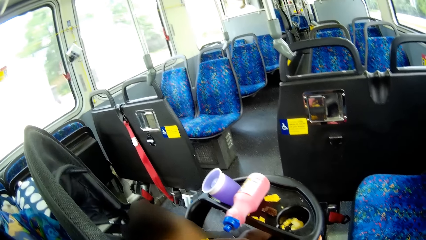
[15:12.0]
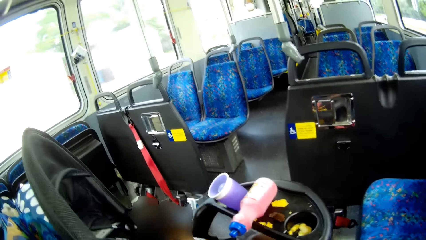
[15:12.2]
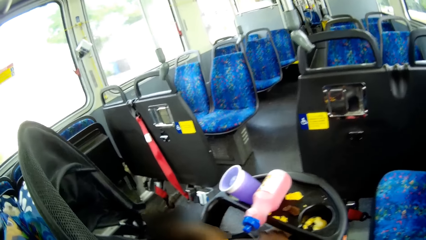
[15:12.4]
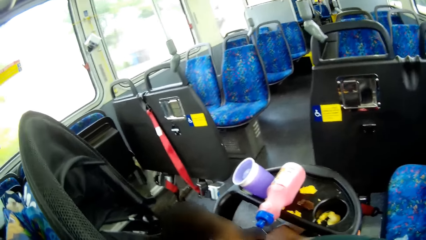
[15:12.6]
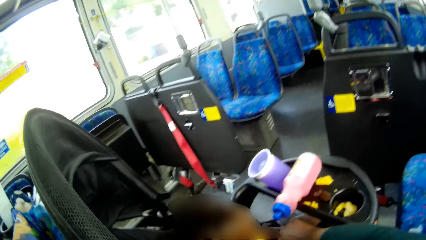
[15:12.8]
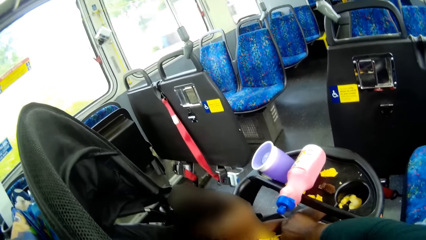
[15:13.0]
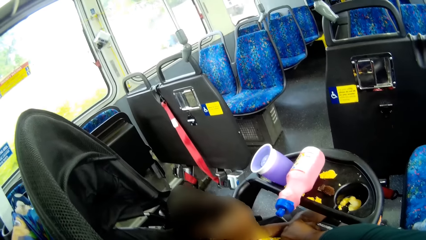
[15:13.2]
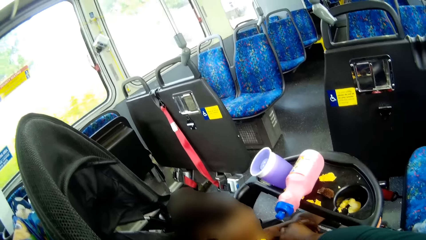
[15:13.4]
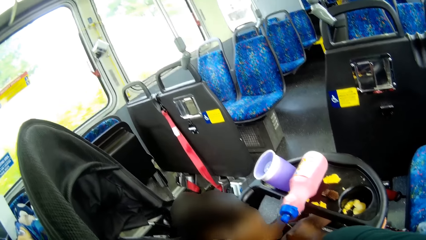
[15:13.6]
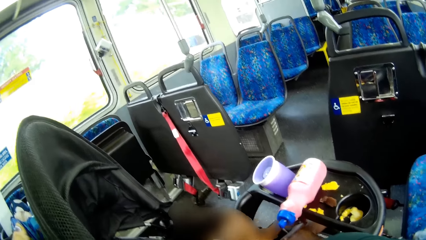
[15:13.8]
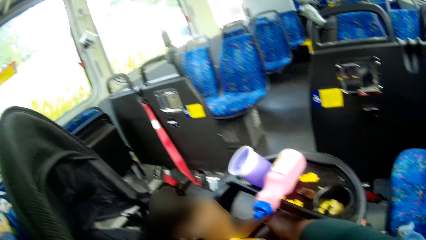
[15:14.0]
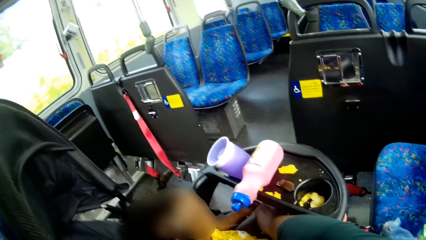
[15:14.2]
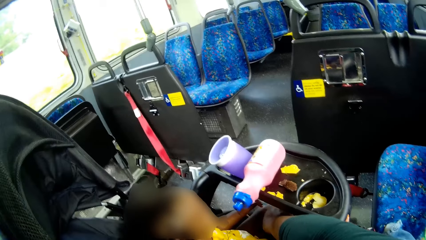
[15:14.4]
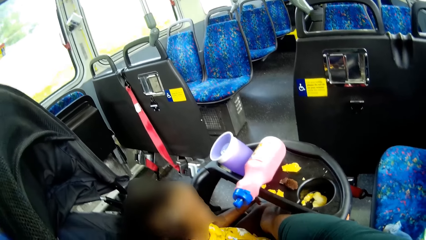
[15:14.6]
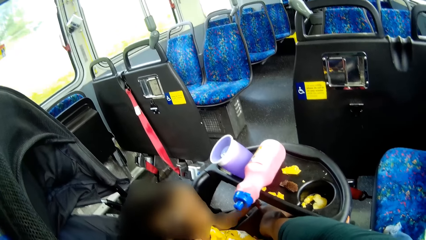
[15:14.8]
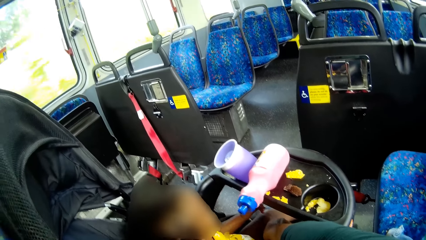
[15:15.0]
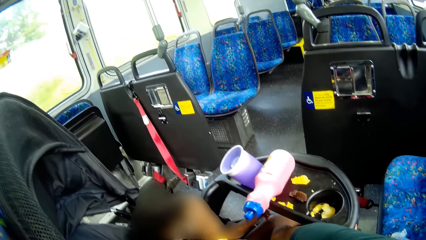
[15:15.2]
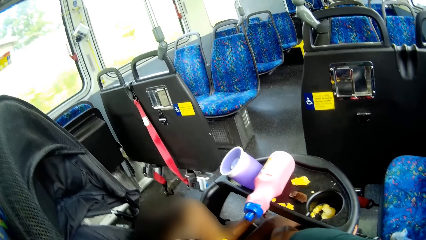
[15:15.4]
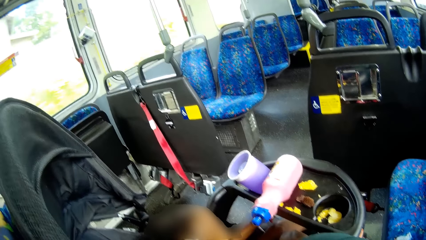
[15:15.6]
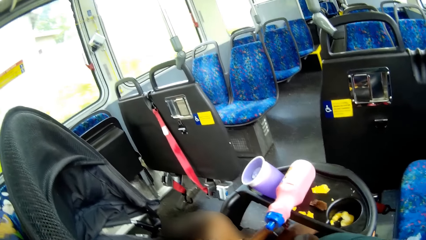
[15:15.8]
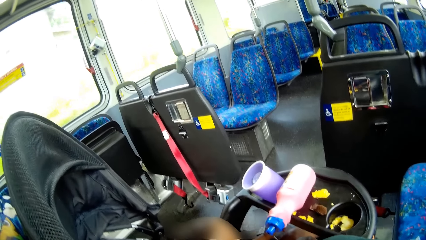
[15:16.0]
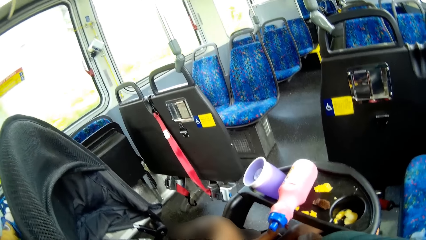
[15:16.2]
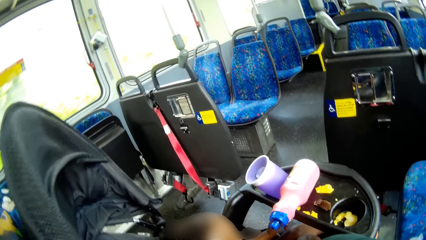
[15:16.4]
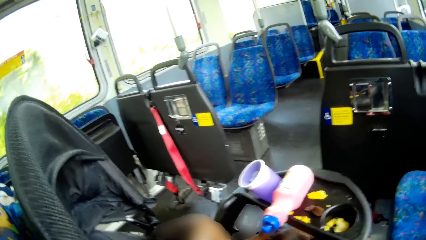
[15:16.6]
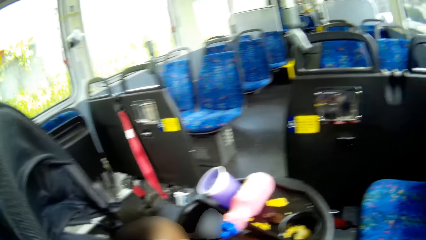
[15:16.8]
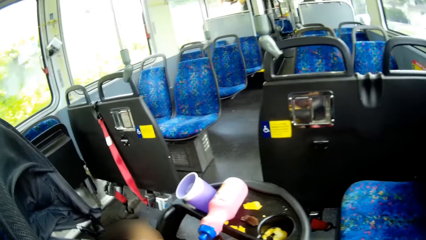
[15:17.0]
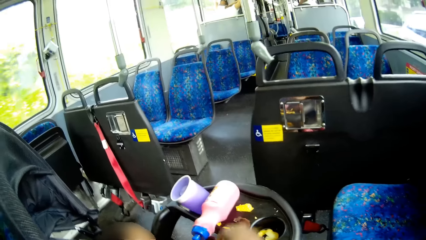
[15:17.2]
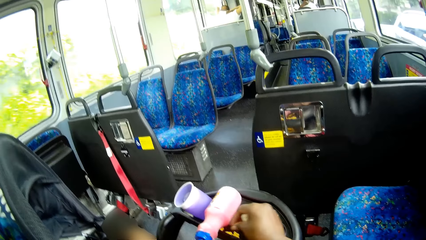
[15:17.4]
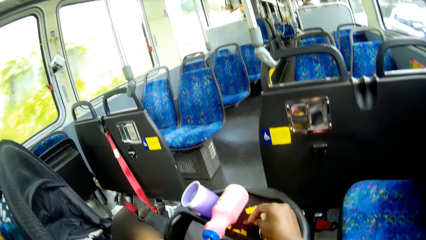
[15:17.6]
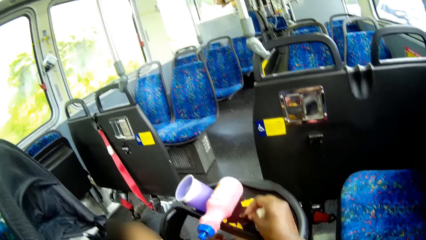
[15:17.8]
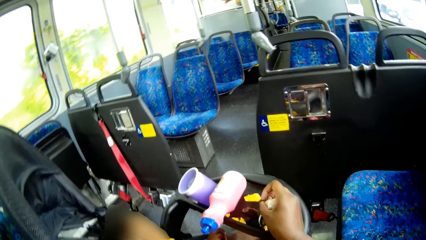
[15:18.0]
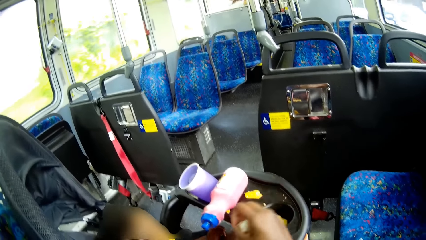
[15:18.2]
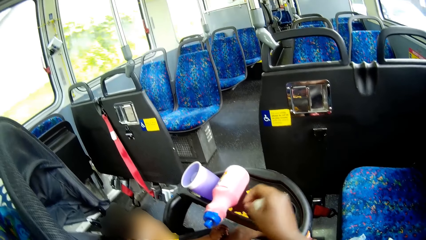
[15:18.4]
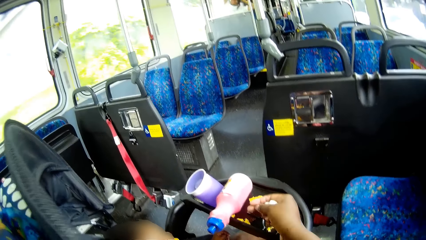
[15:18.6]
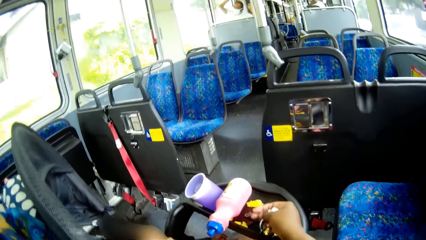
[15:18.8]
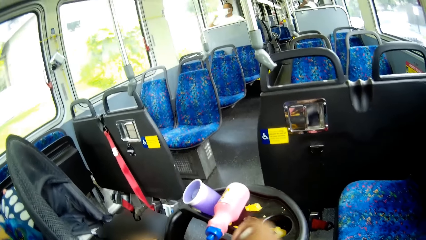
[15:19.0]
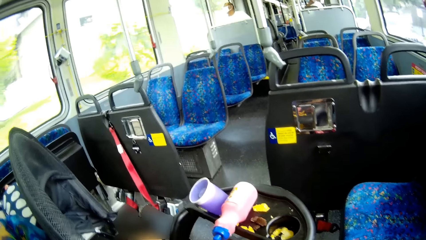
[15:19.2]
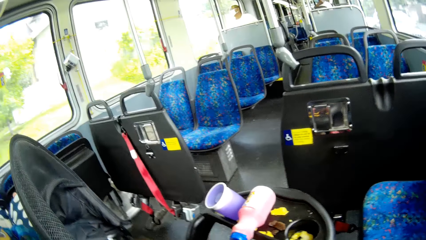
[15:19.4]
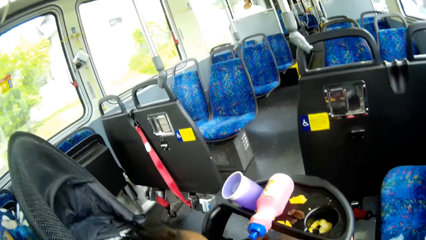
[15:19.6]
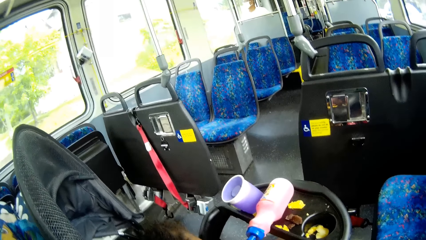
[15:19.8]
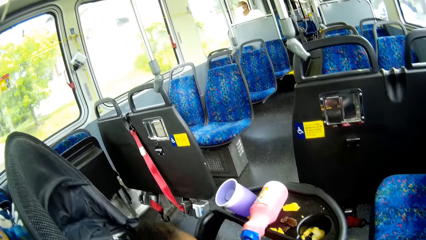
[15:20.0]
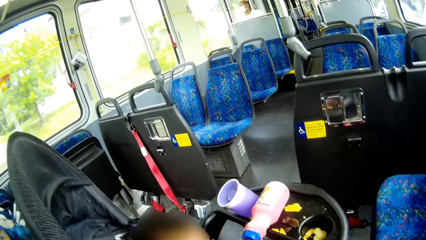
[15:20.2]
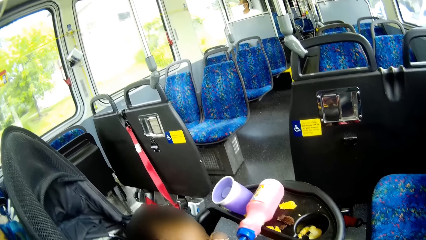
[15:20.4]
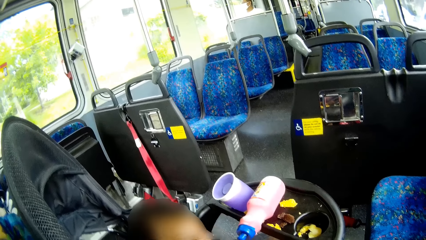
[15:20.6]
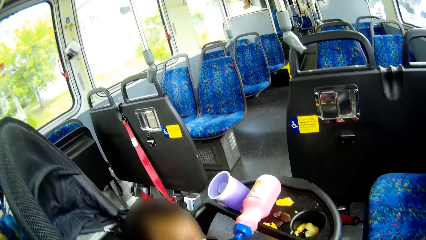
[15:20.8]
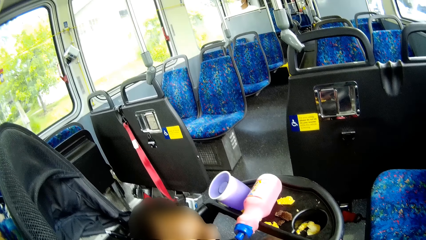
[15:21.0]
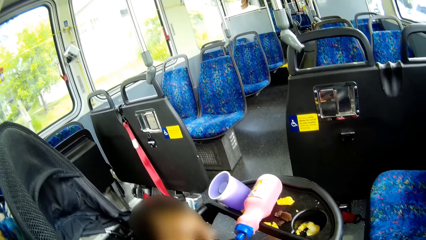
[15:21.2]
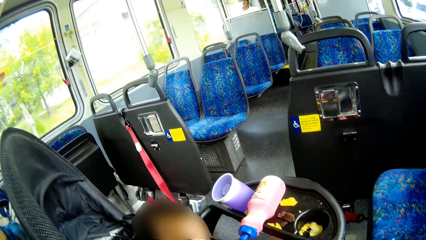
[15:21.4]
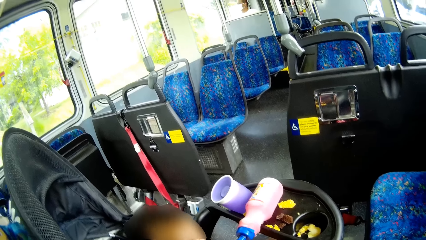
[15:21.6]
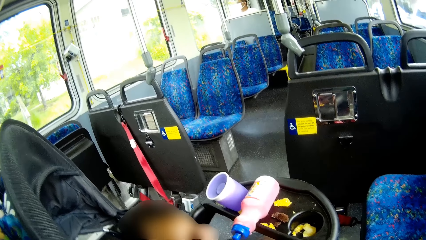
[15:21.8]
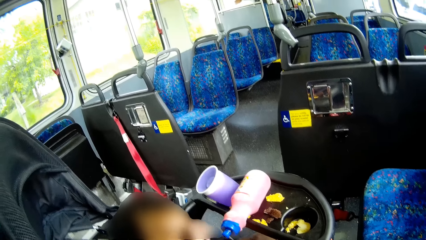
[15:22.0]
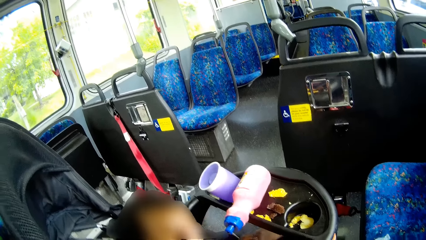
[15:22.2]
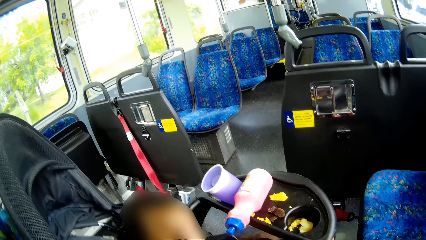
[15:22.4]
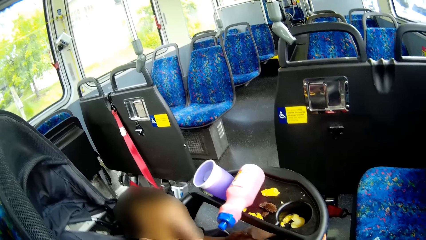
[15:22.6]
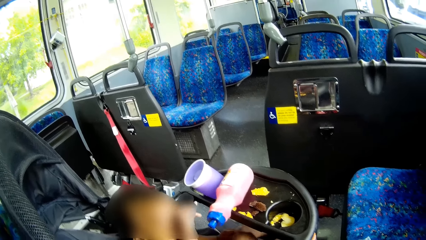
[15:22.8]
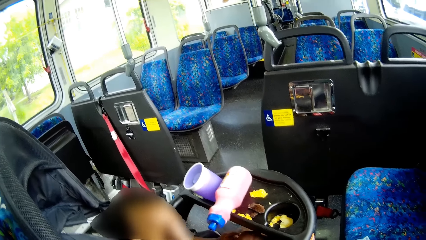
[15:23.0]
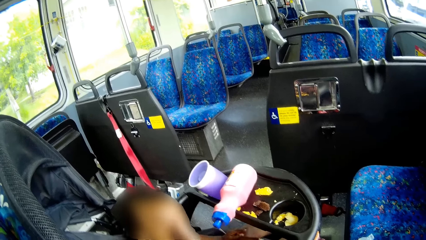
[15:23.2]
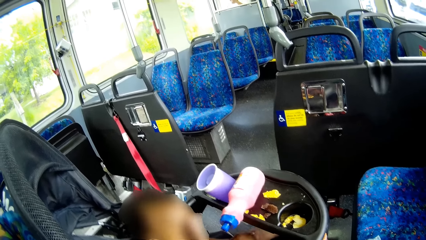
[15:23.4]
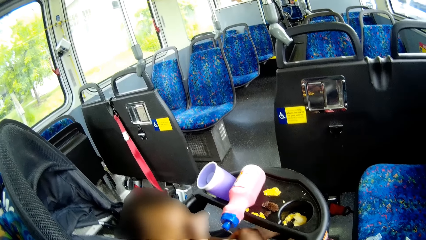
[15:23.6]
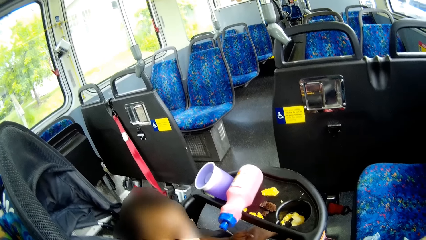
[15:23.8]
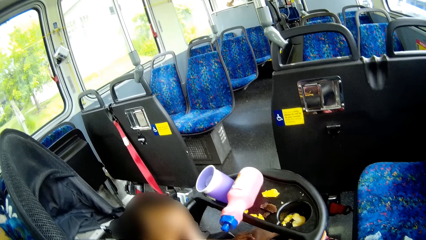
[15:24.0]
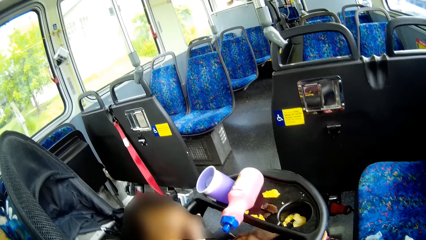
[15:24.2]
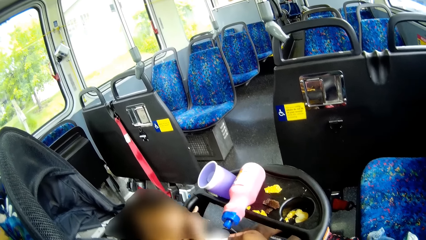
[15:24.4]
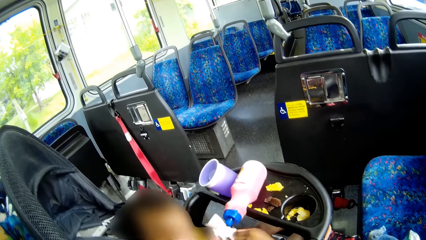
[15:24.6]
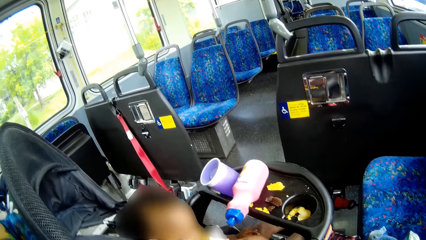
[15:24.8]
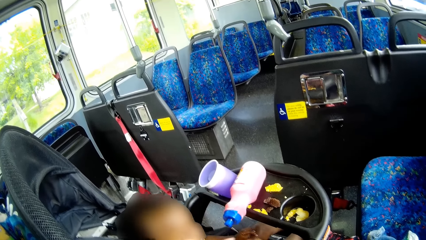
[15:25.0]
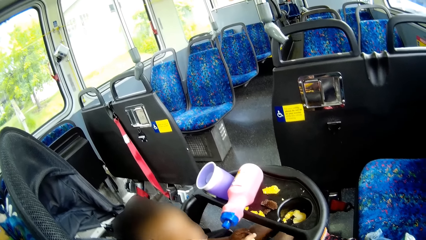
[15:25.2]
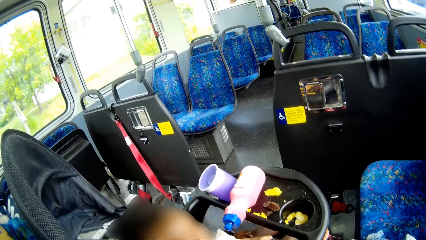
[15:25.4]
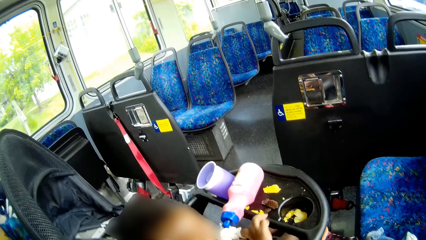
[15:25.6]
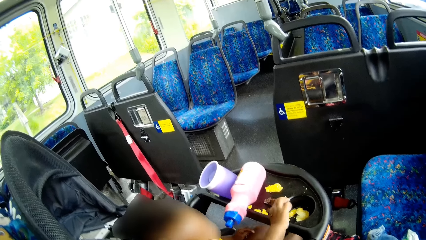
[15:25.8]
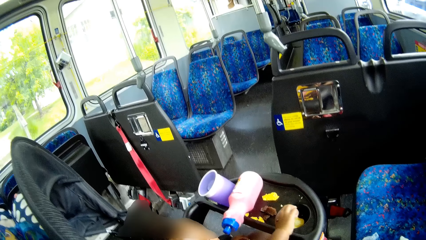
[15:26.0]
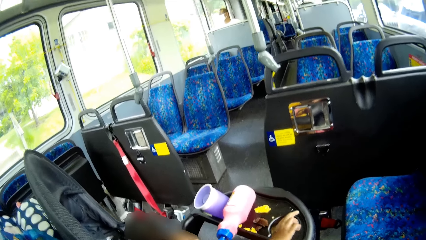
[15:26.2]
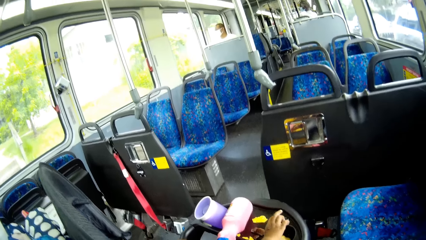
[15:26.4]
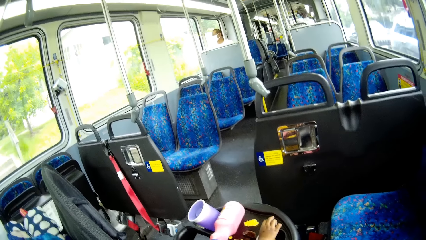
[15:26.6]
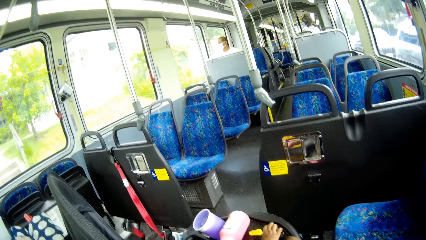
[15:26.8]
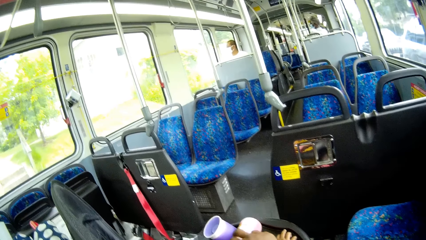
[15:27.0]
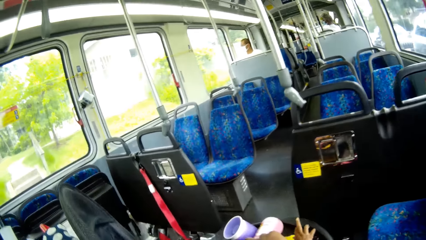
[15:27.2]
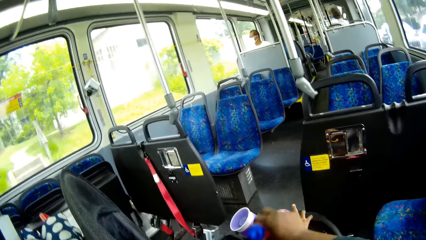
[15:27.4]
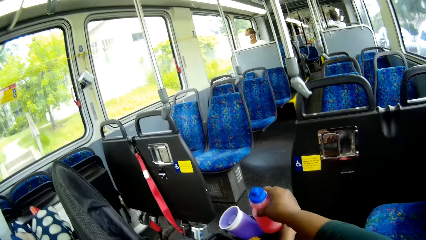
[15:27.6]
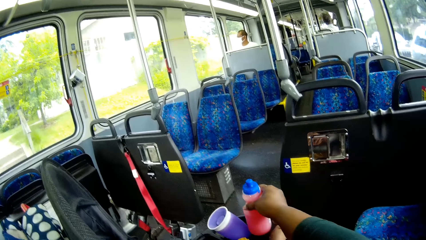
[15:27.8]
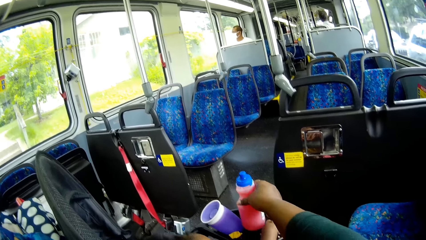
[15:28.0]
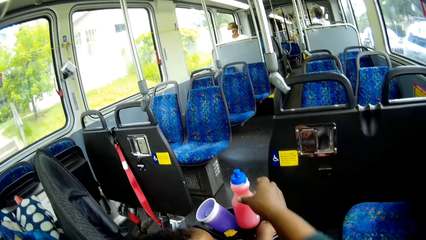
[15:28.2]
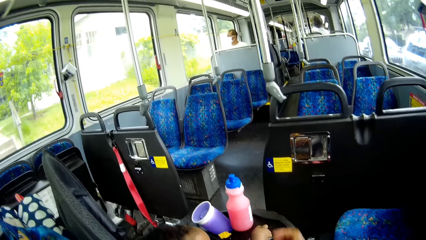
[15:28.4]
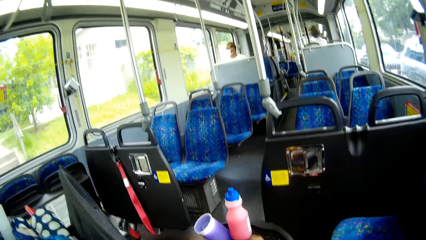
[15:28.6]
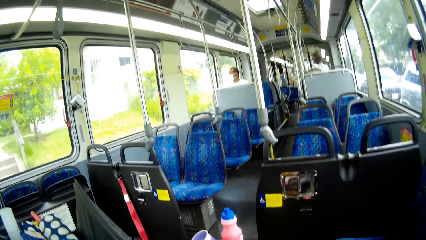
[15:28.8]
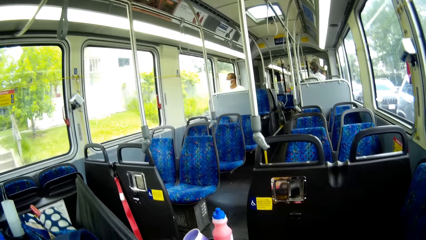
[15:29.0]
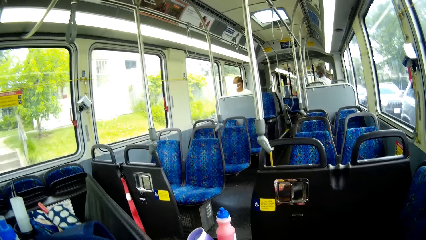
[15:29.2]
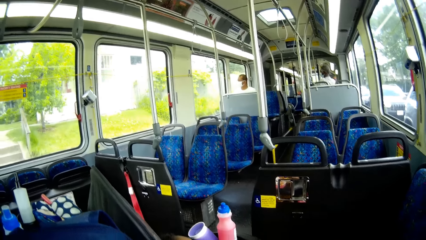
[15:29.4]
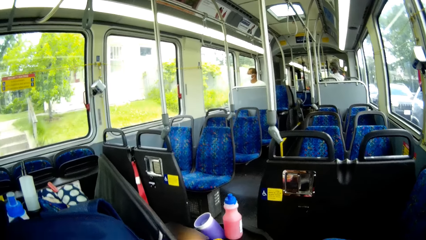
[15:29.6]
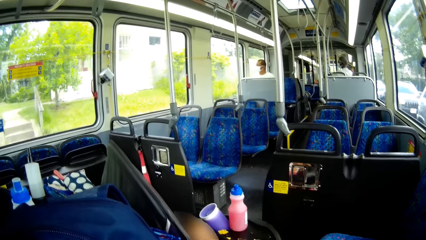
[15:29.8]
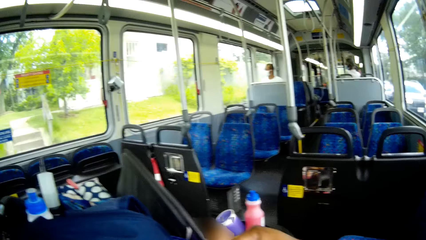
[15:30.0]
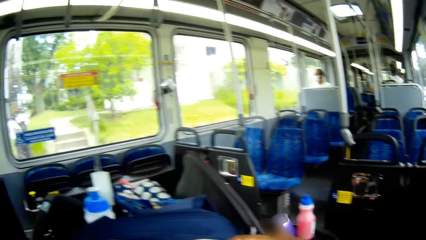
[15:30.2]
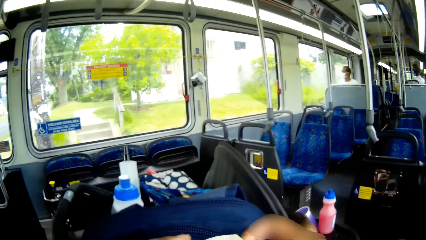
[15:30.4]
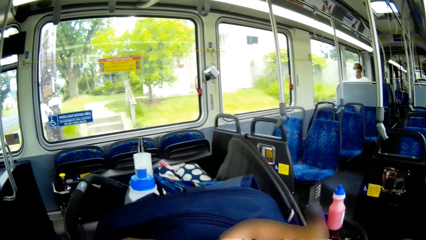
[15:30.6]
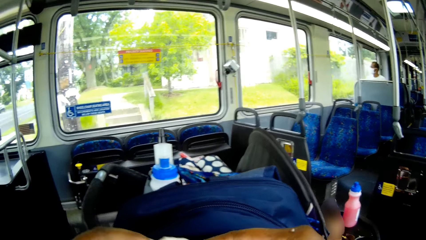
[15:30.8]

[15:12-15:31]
The camera wearer picks up some crumbs from the baby walker with her right hand. She drops the crumbs into the baby walker with her right hand. She wipes the kid's mouth. She erects the bottled drink on the baby walker with her right hand. She looks around.
